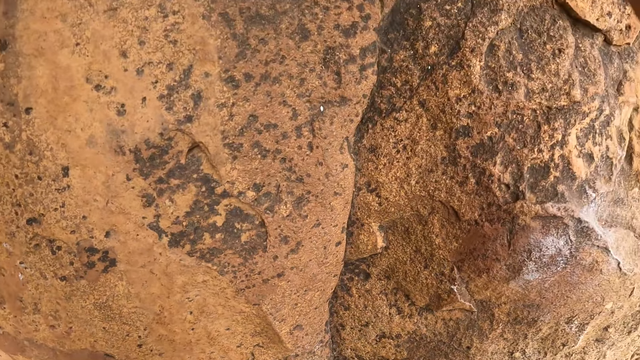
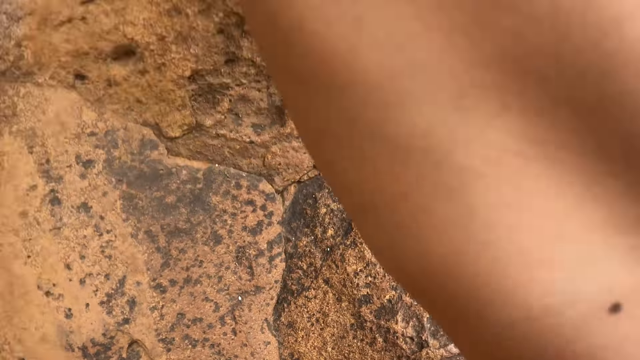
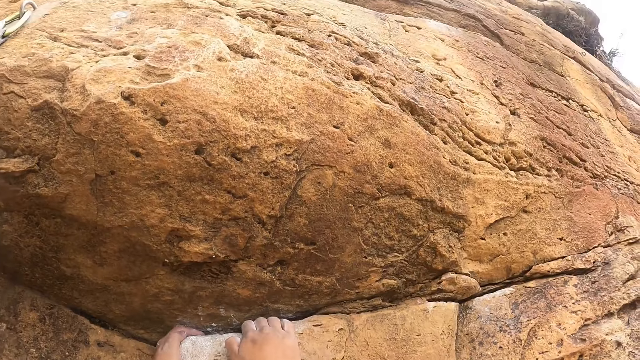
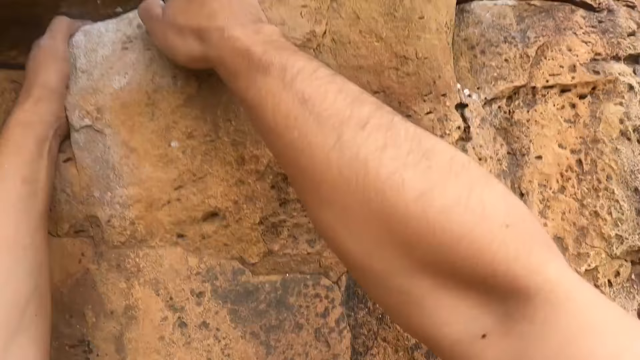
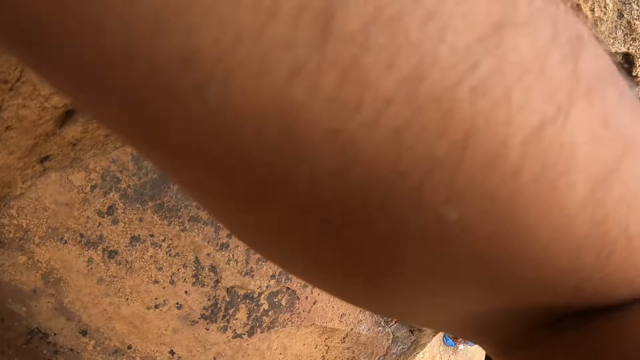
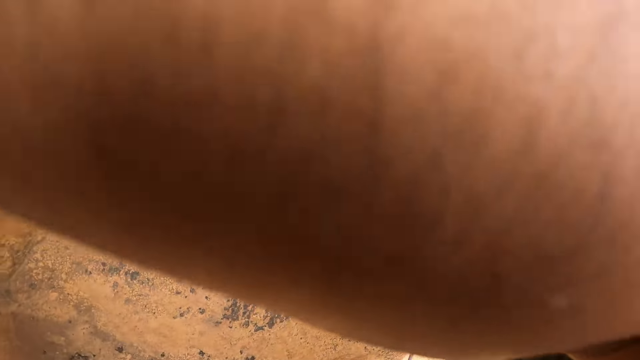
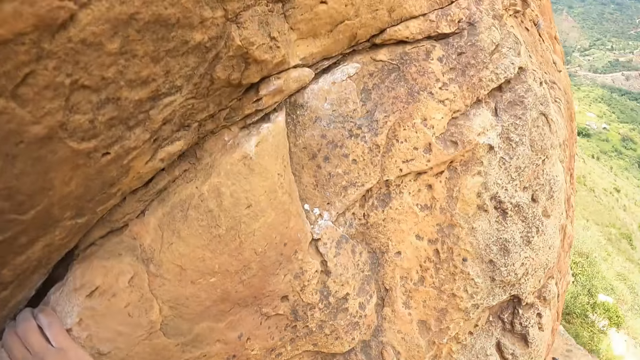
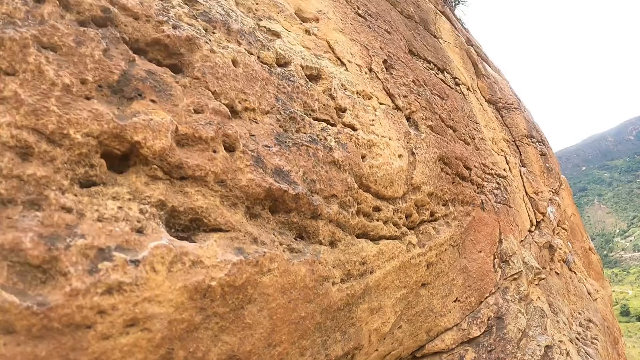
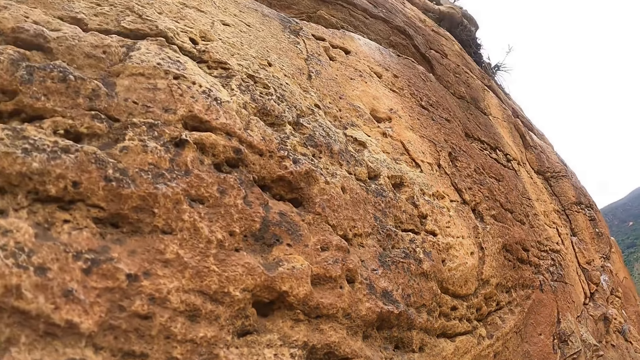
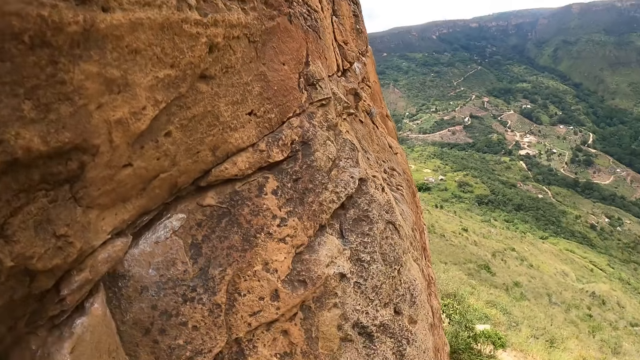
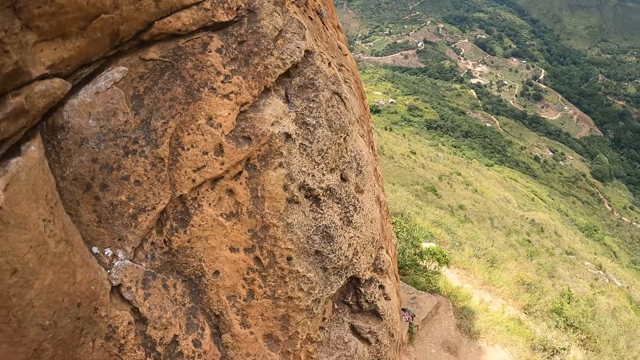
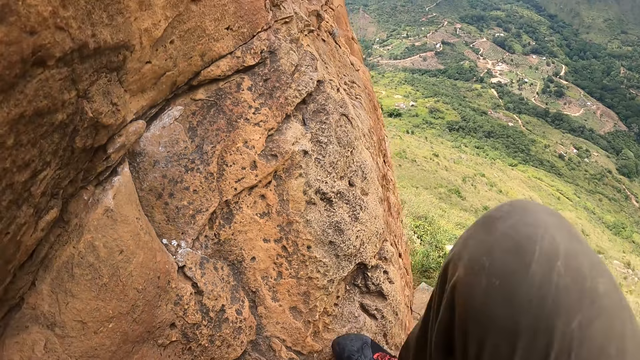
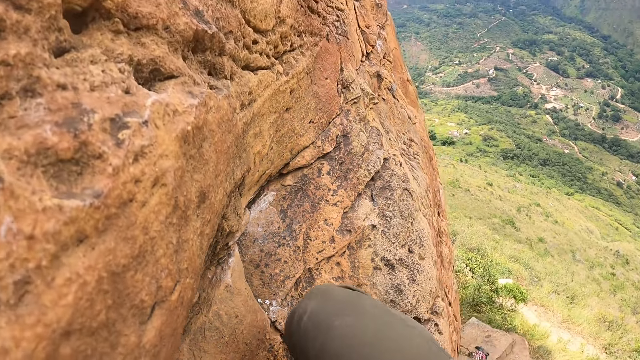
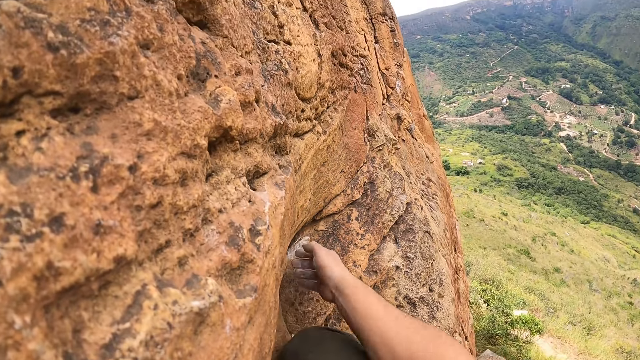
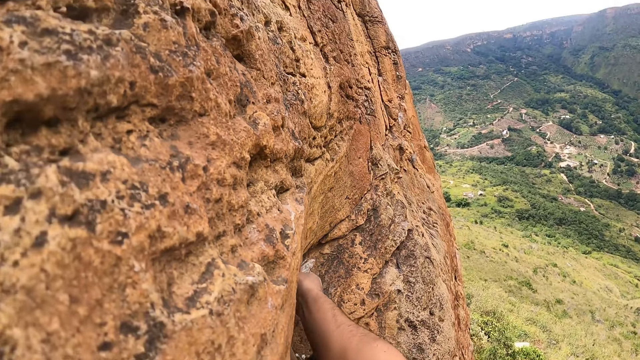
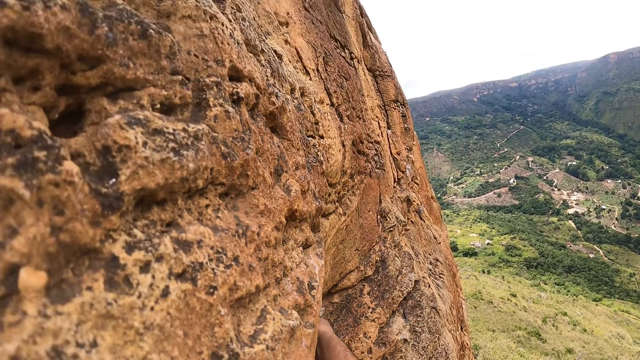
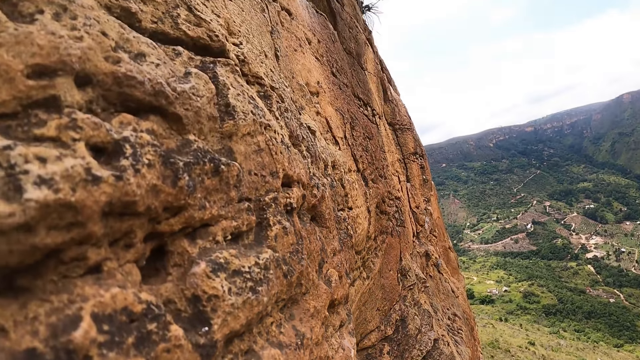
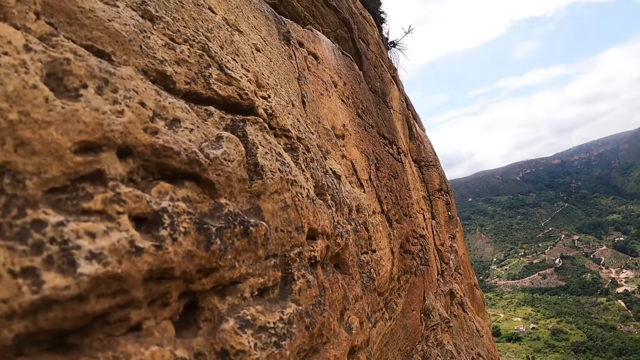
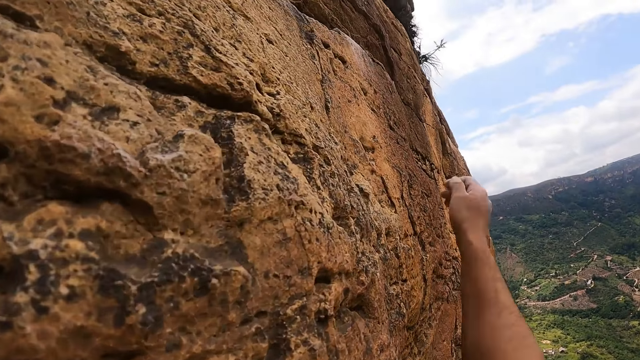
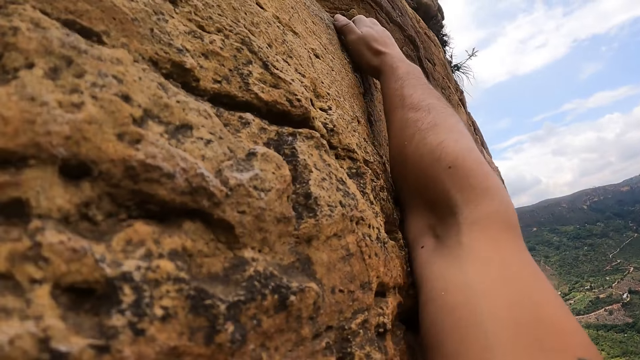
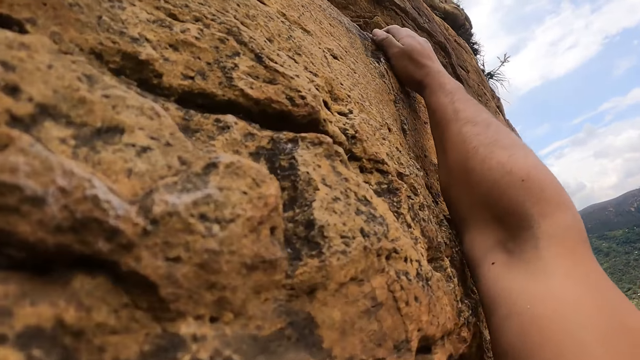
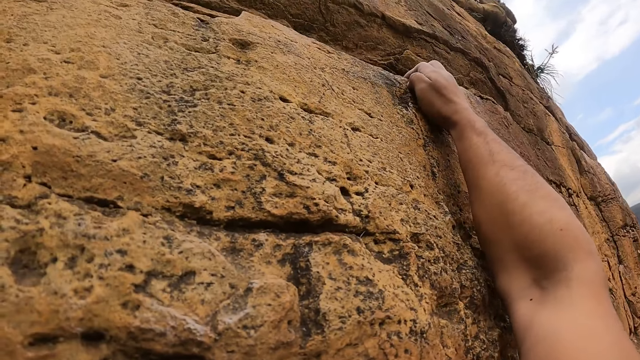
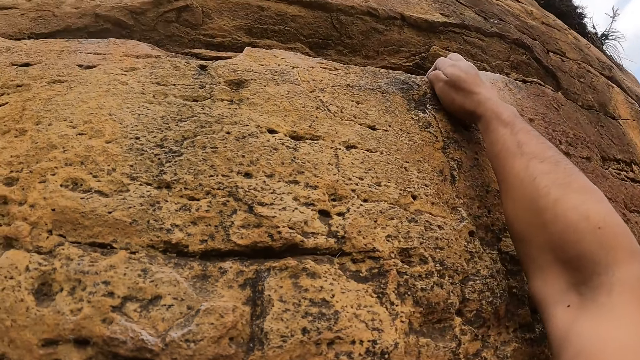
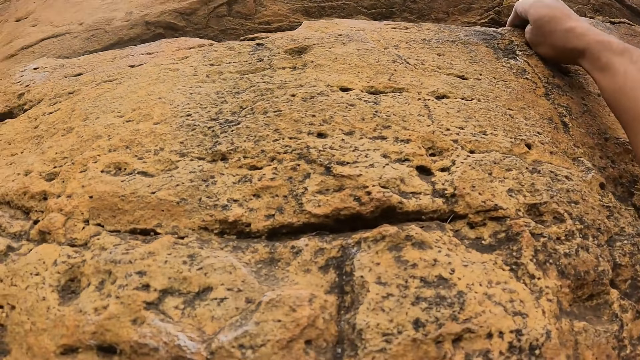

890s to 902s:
The camera wearer climbs up a hill.

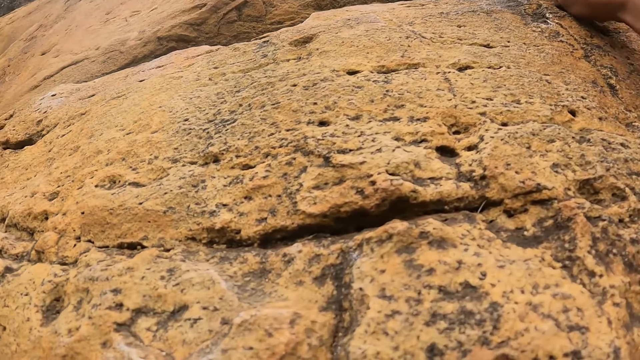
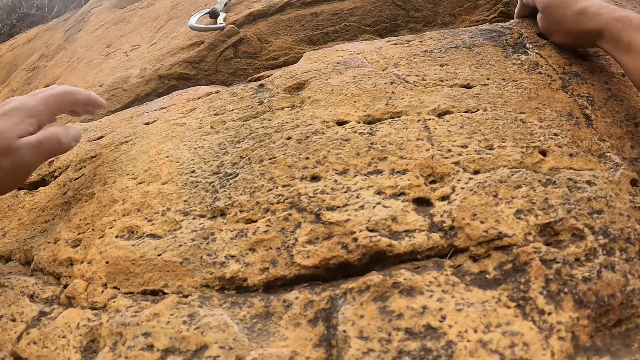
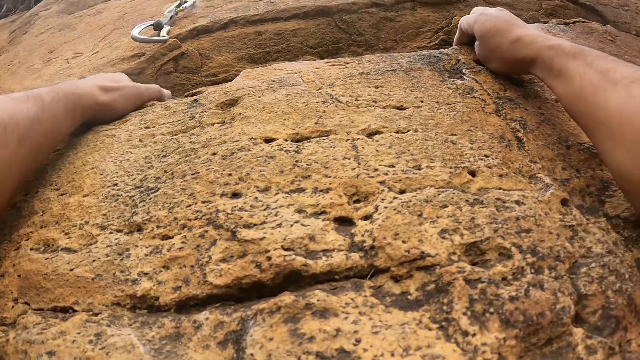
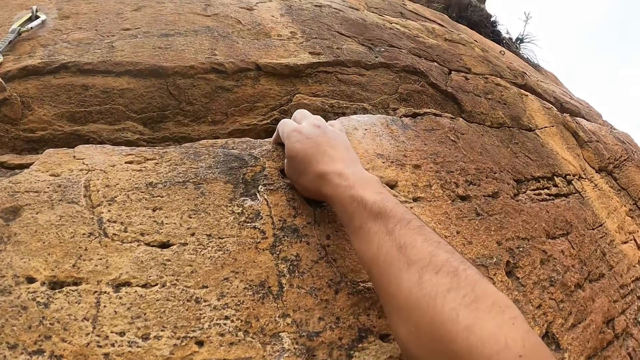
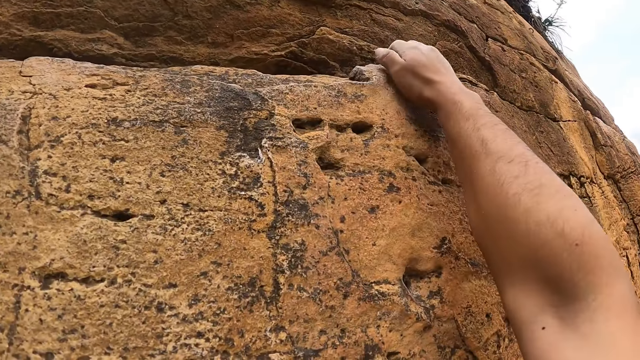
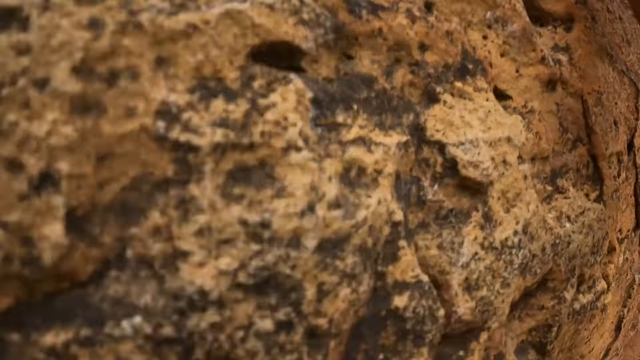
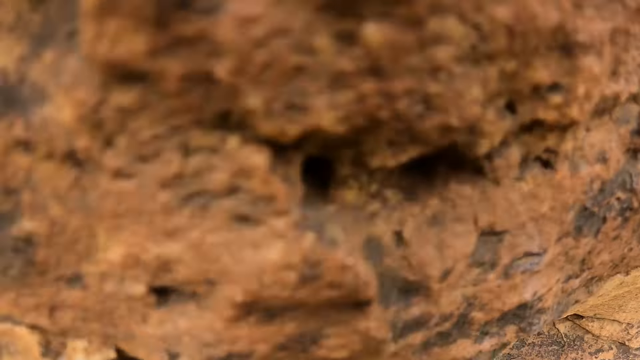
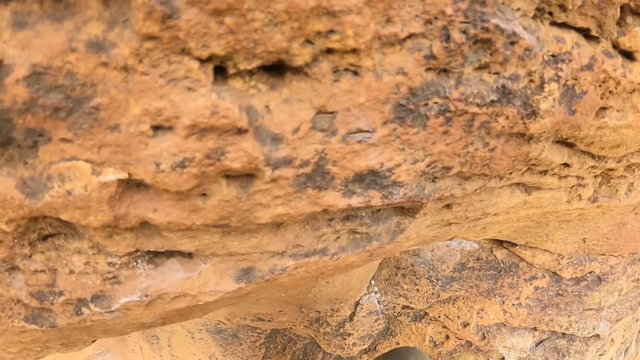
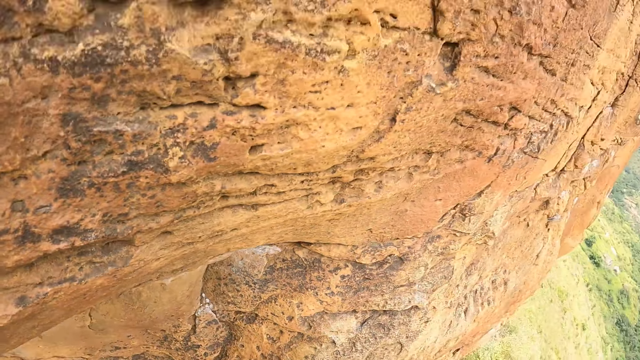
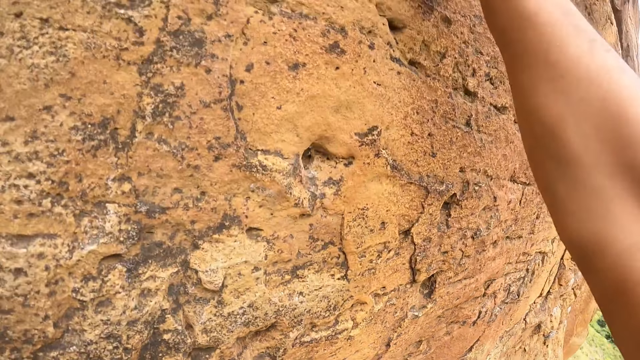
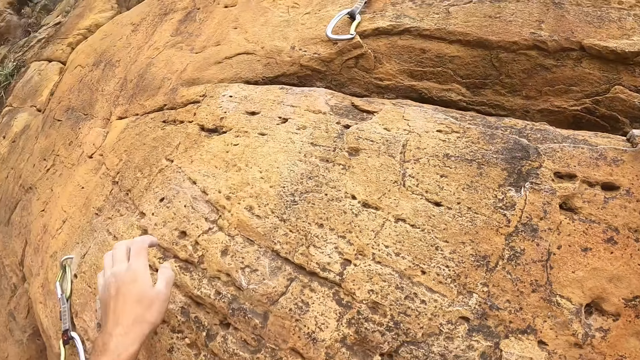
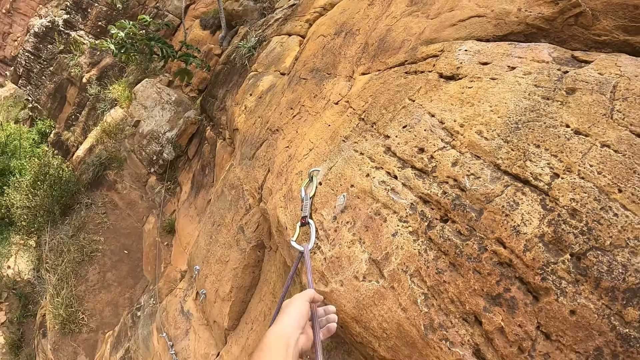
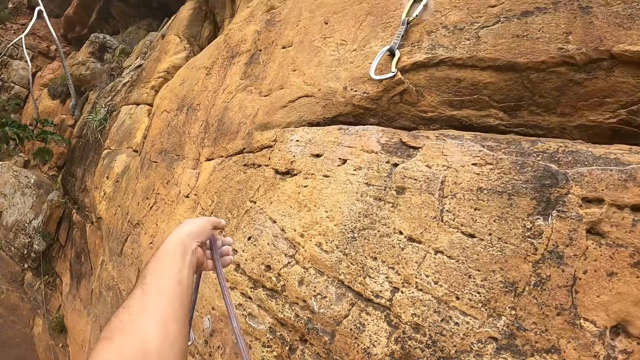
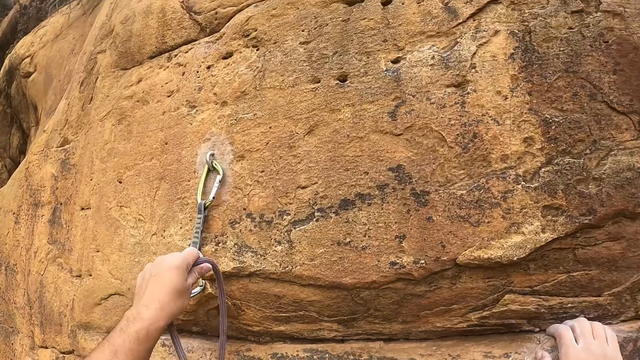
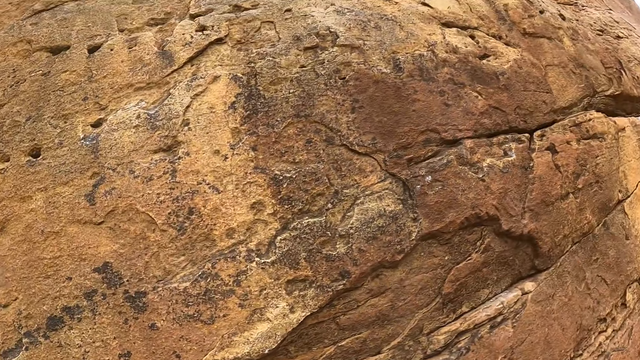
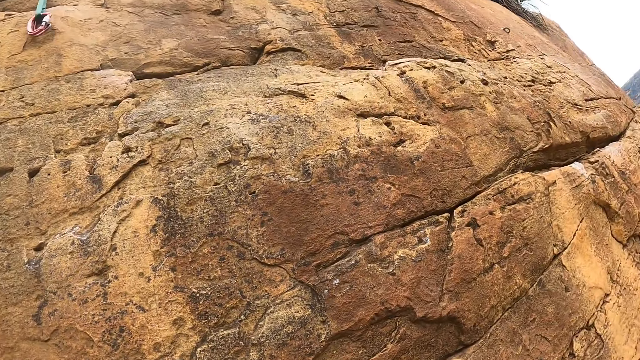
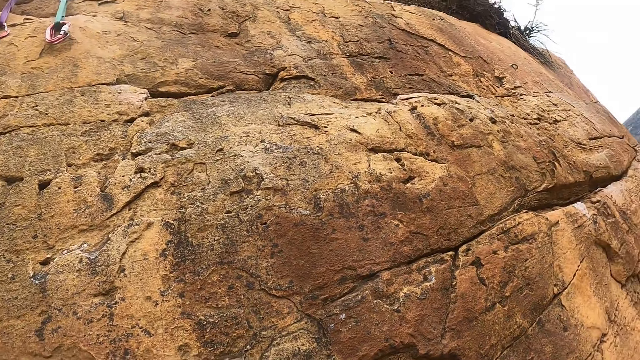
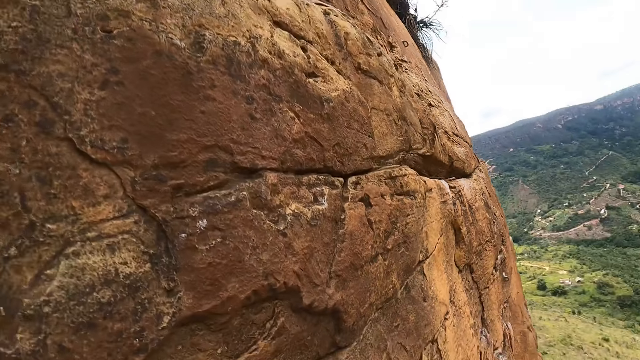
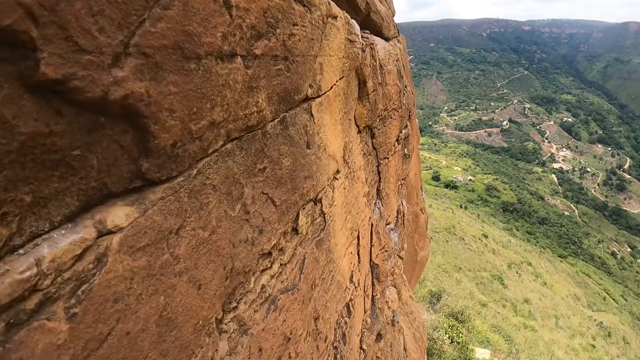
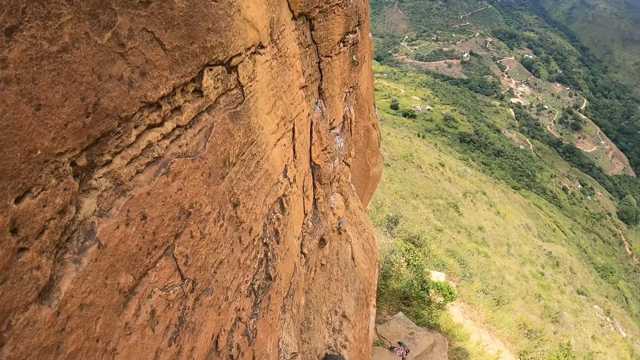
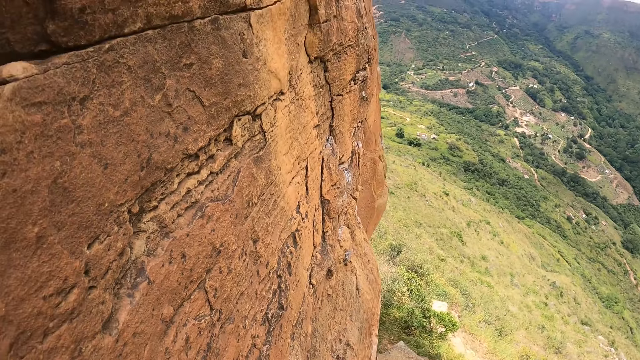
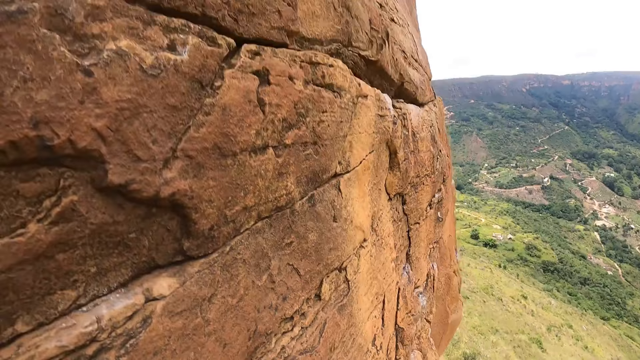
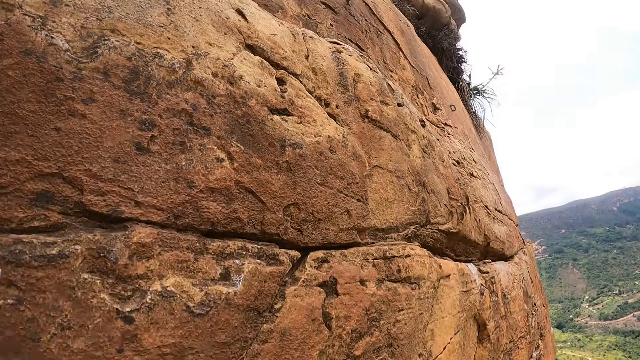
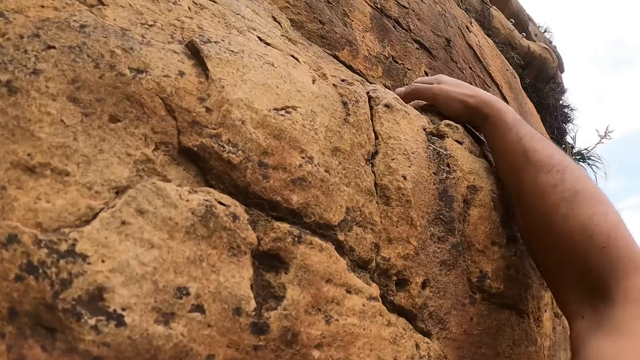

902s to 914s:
The camera wearer holds a rope. They attach the rope to a carabiner. They climb up the rock.
